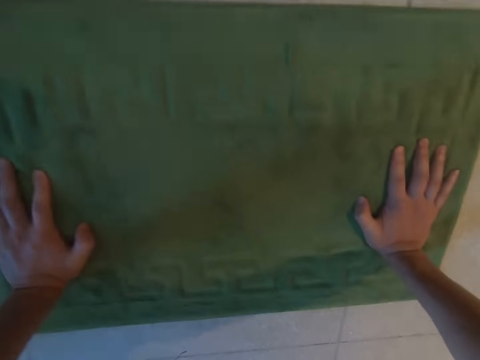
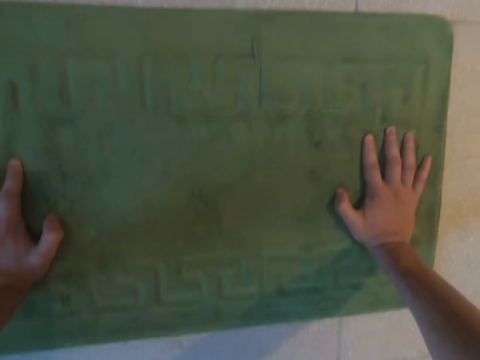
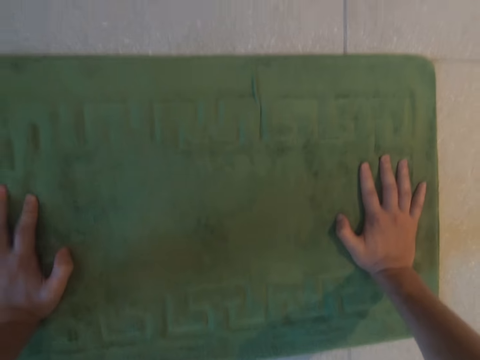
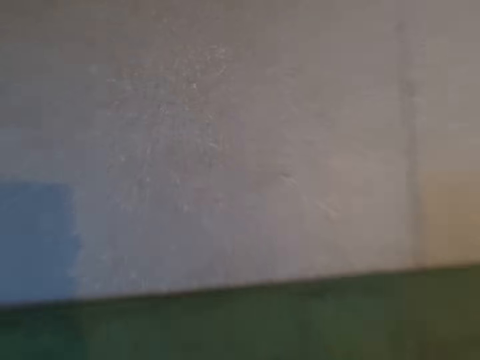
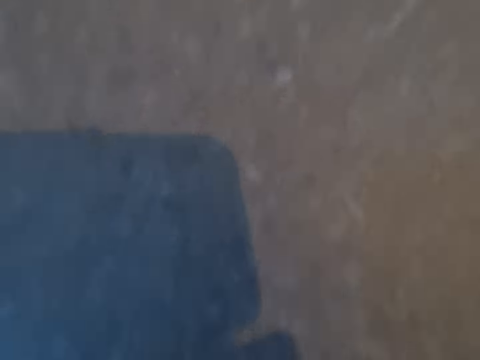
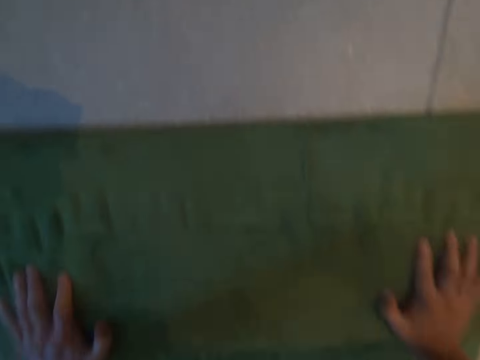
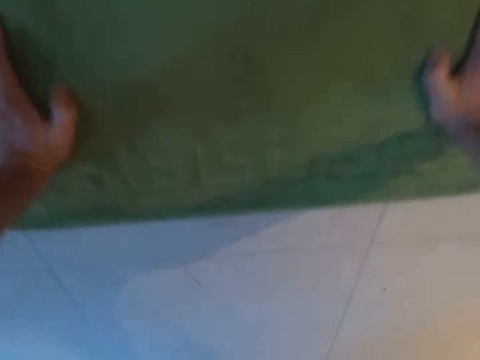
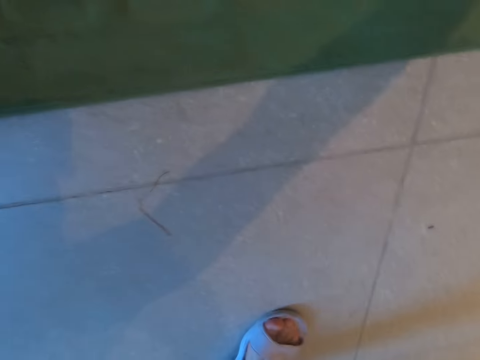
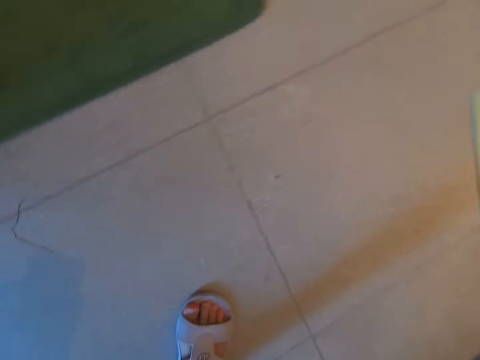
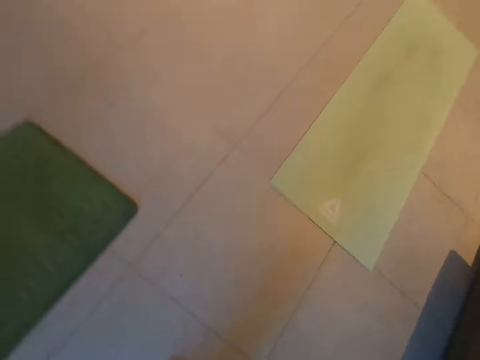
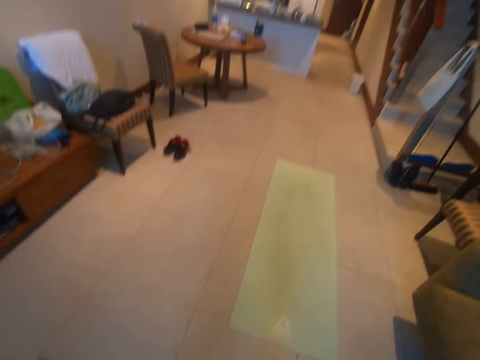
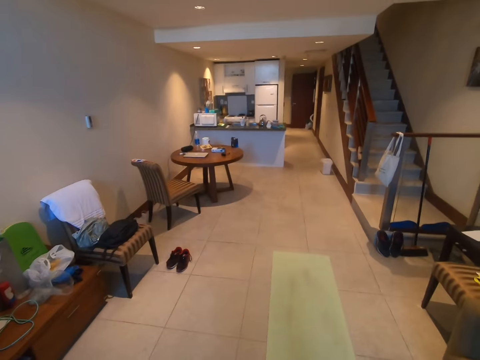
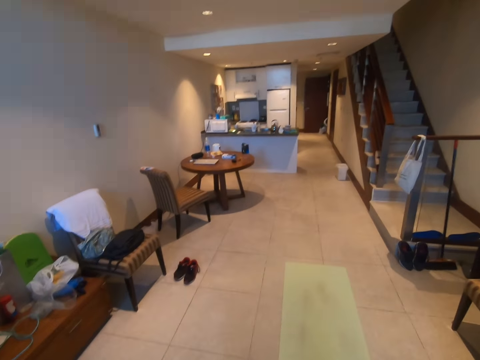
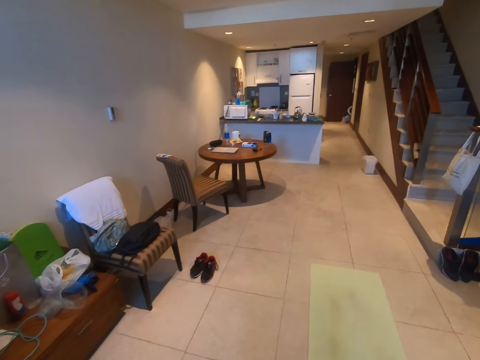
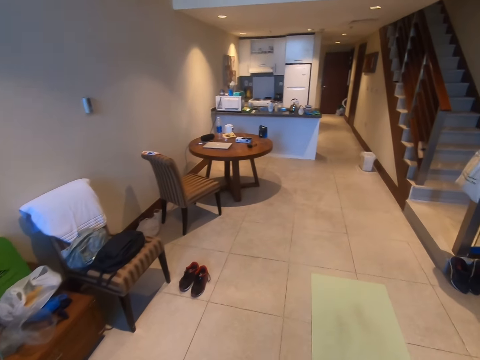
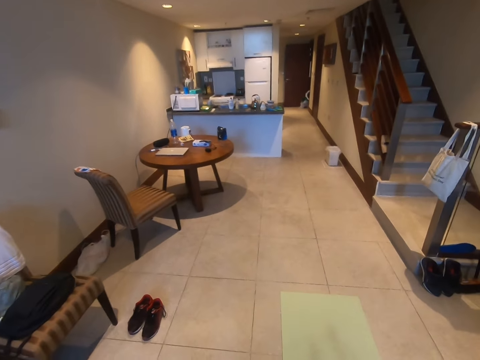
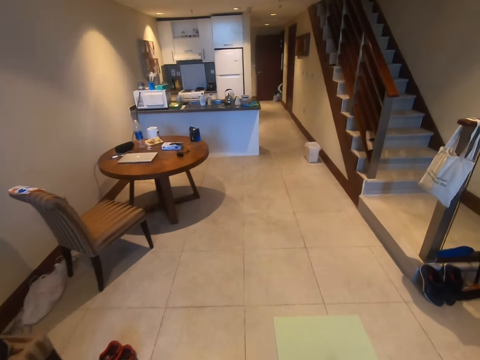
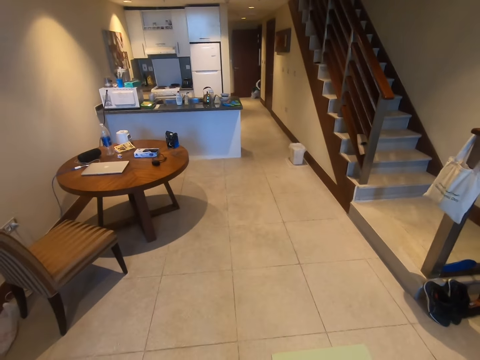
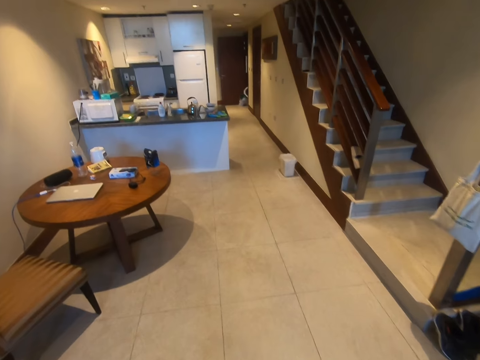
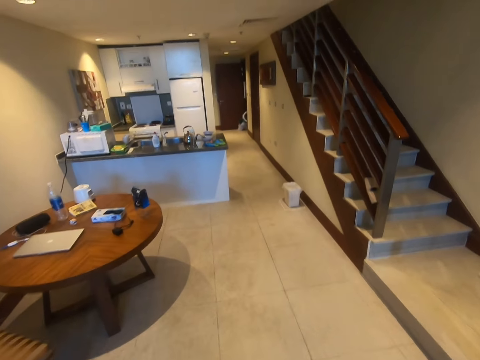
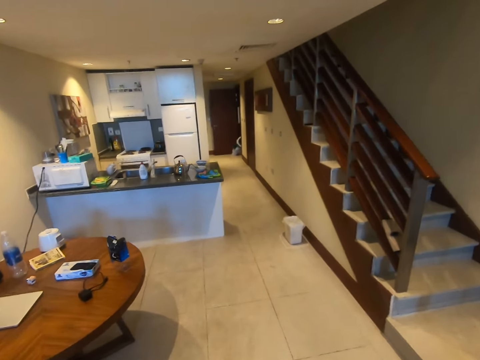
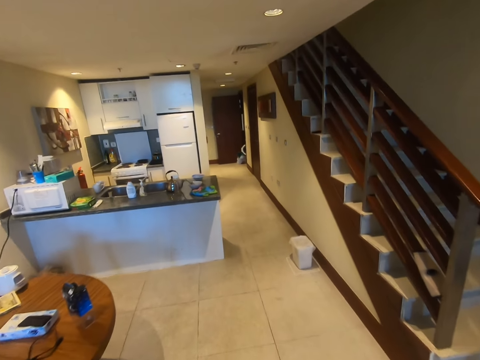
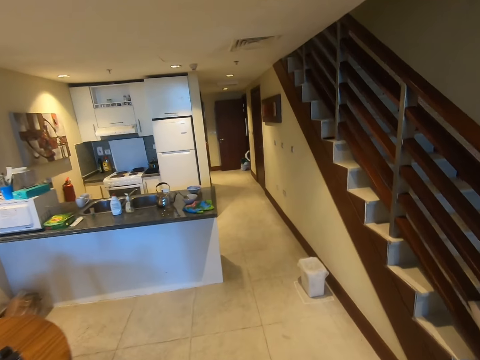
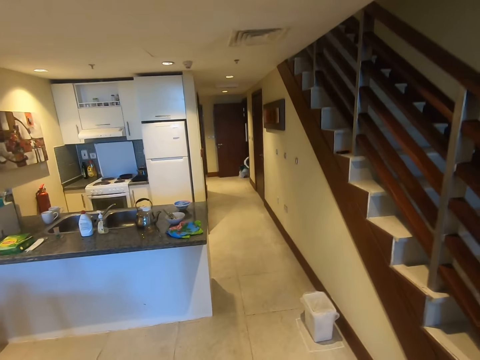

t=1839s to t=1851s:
The camera wearer stands up. They walk around the room.

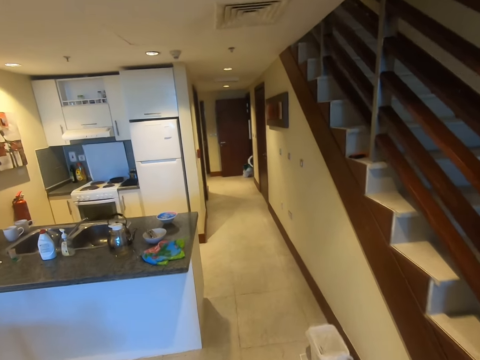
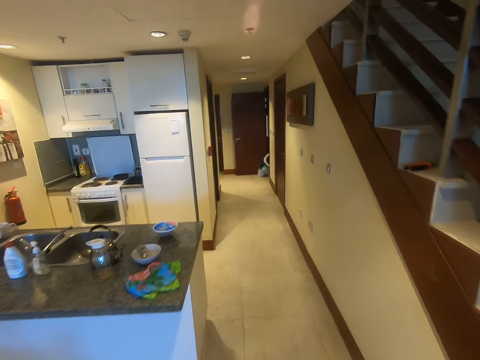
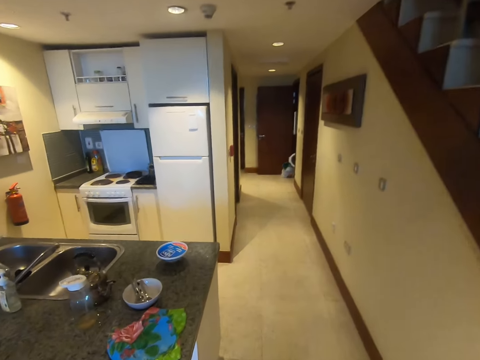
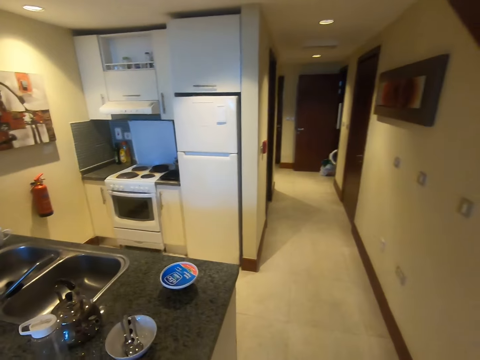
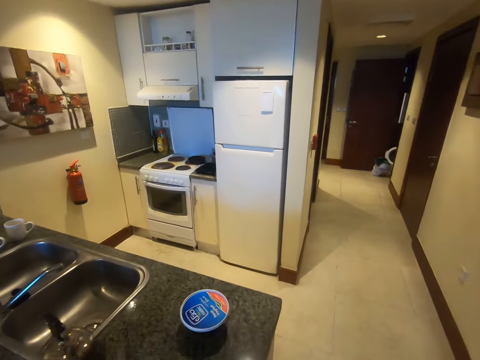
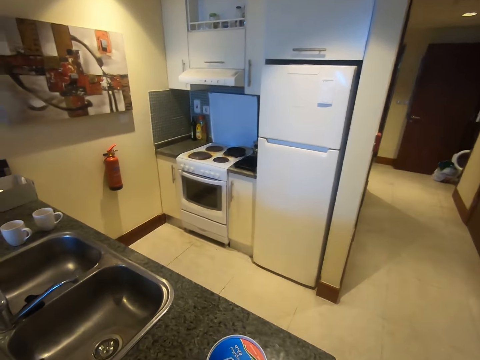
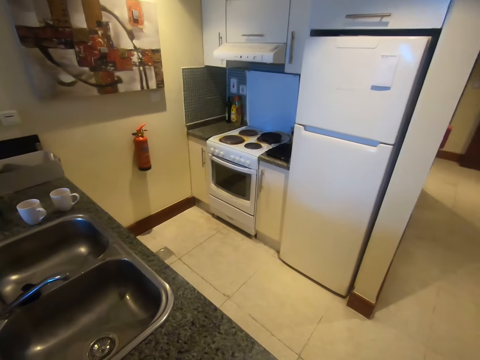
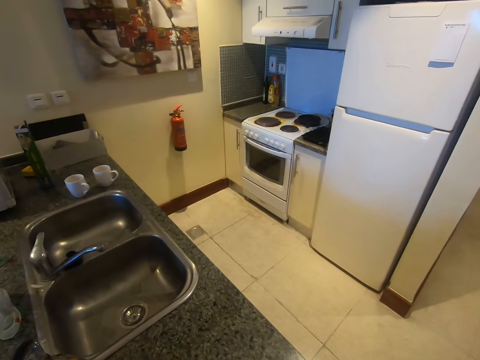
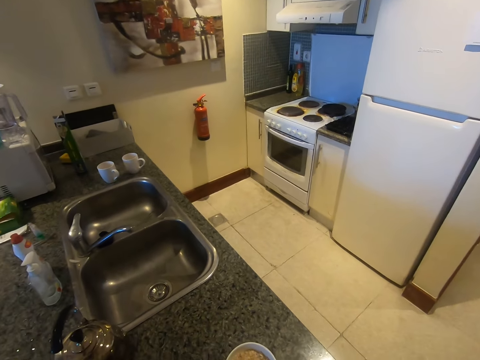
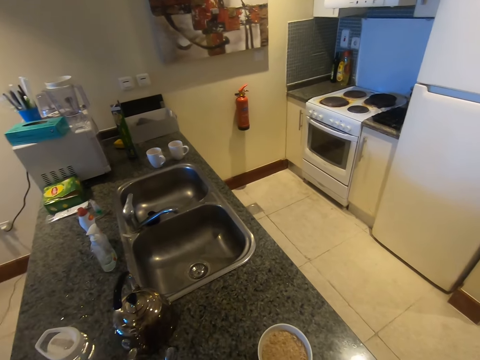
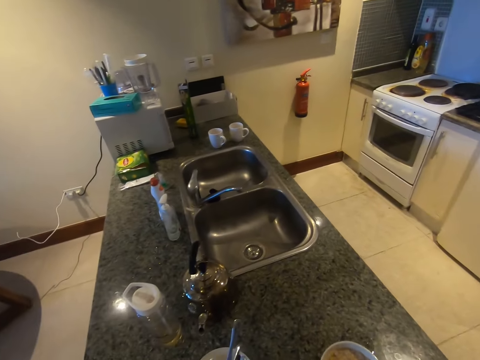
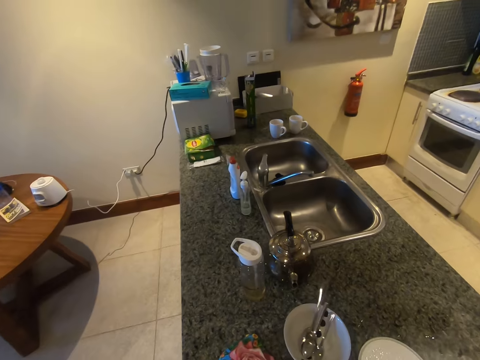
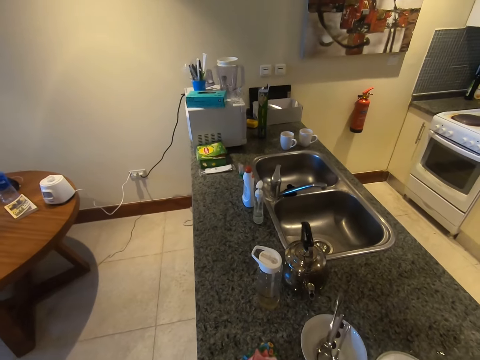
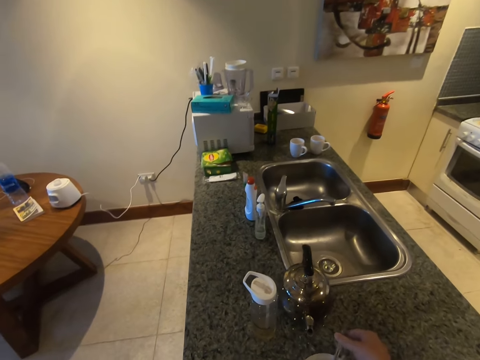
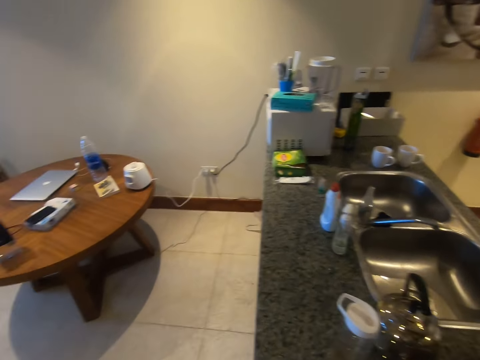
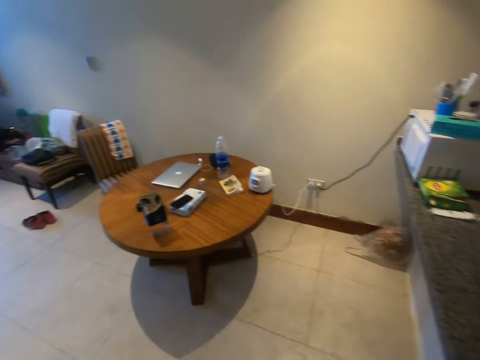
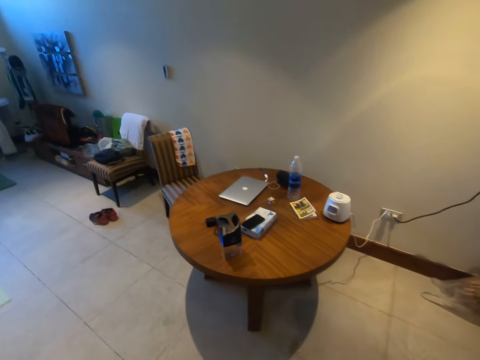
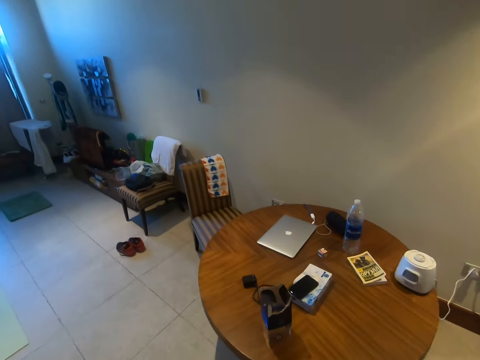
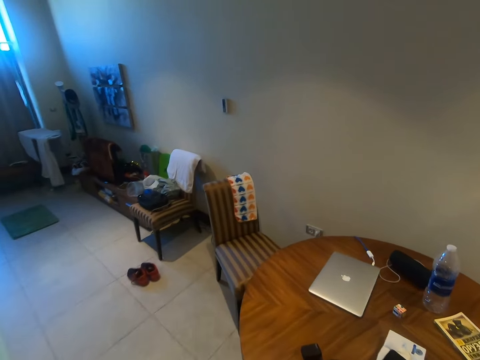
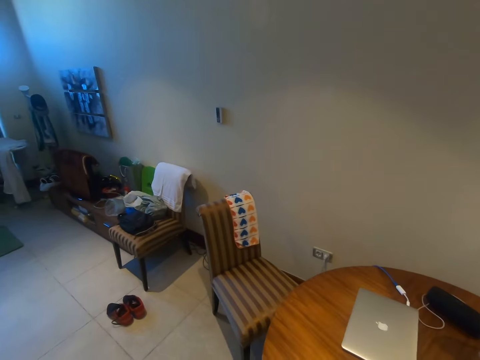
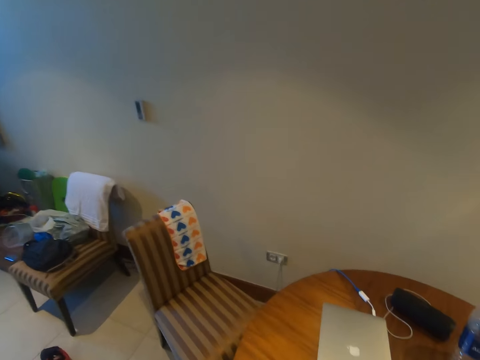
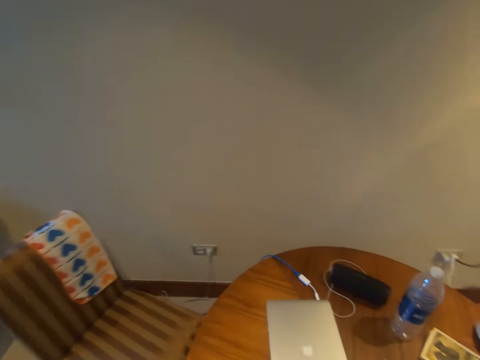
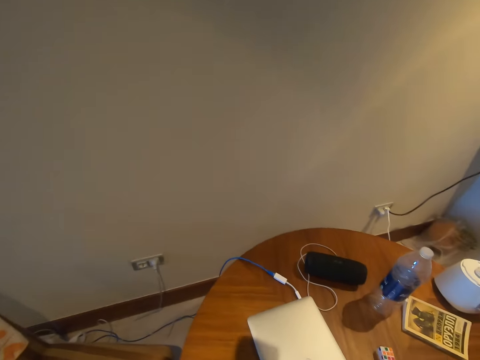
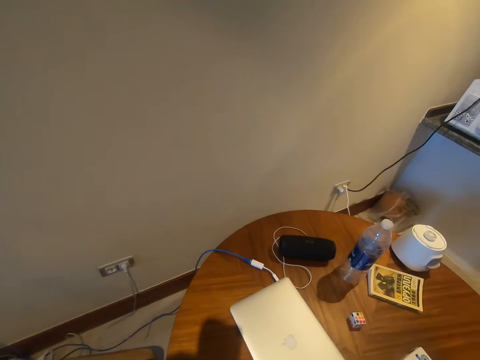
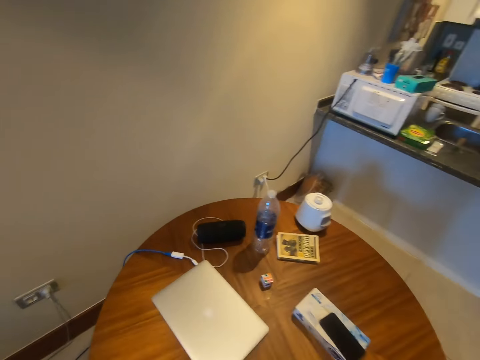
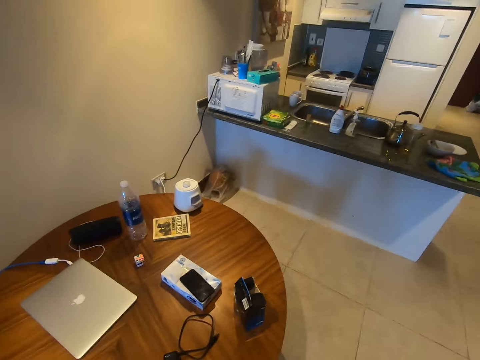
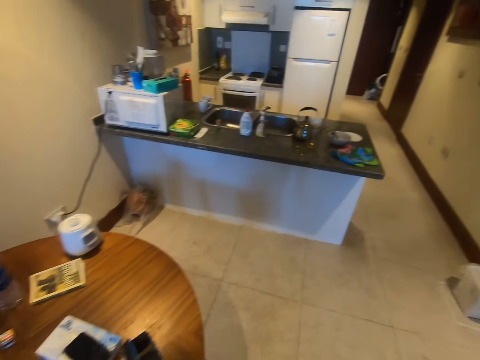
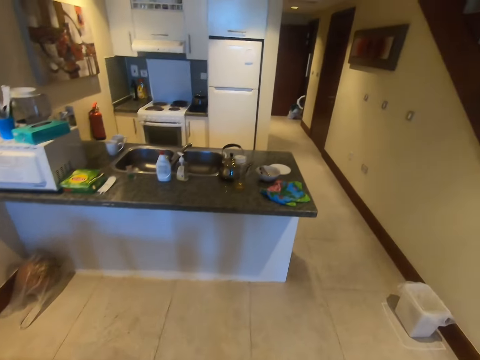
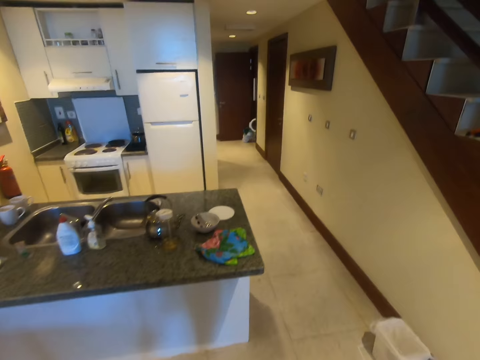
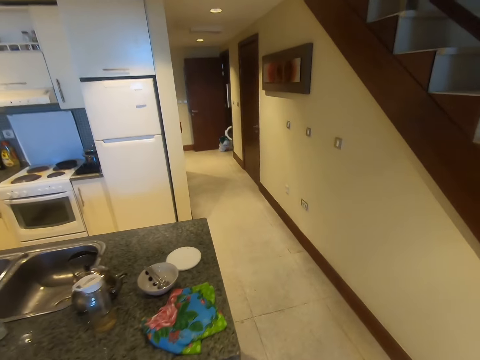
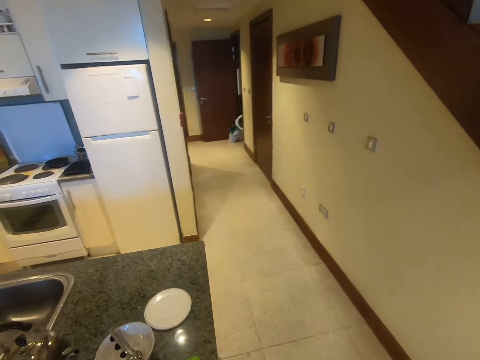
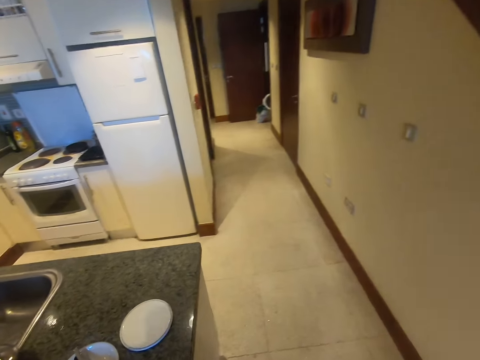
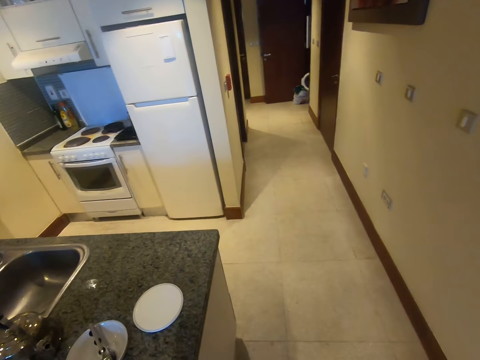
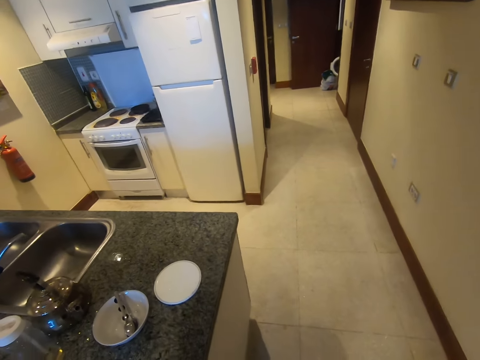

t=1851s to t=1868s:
The camera wearer picks up a bowl and a spoon. They pull a dish. They walk around the room. They take the spoon. They put the spoon and the dish on the table. They walk around the room.
